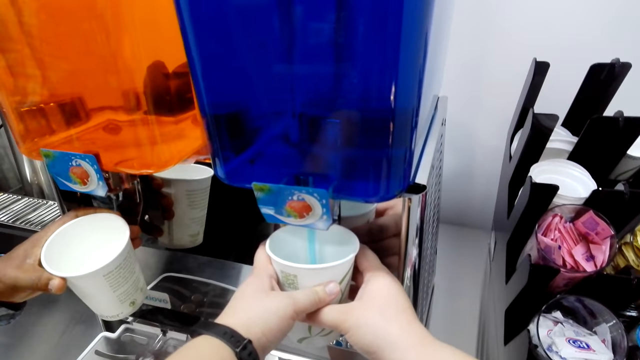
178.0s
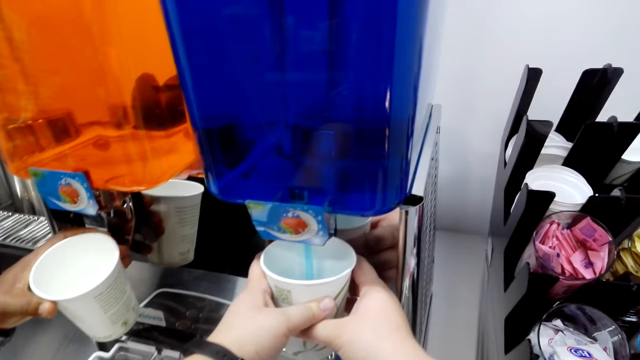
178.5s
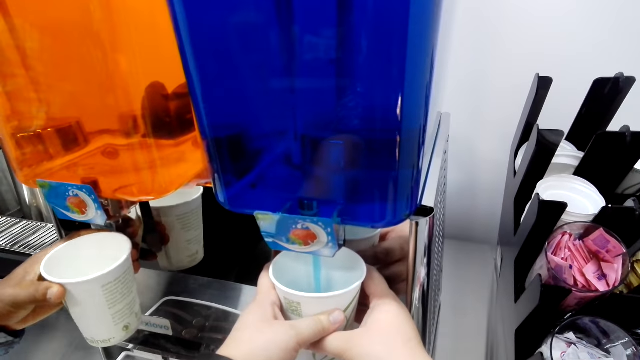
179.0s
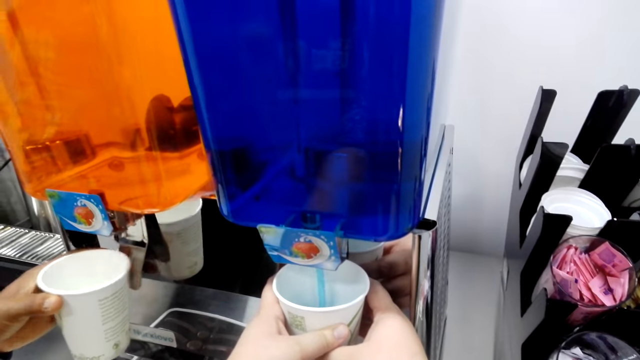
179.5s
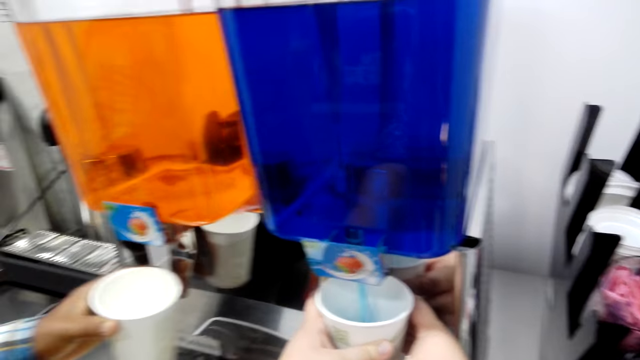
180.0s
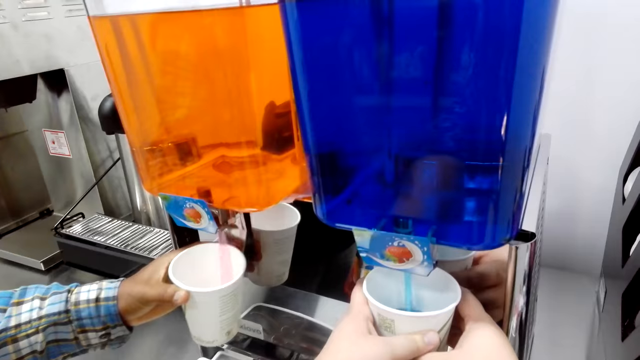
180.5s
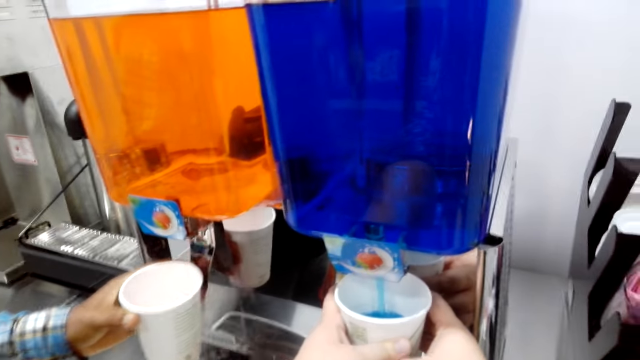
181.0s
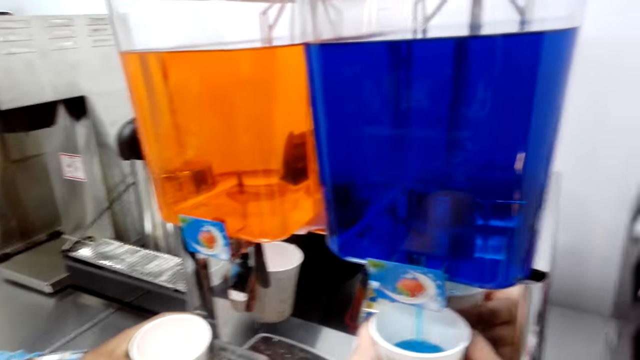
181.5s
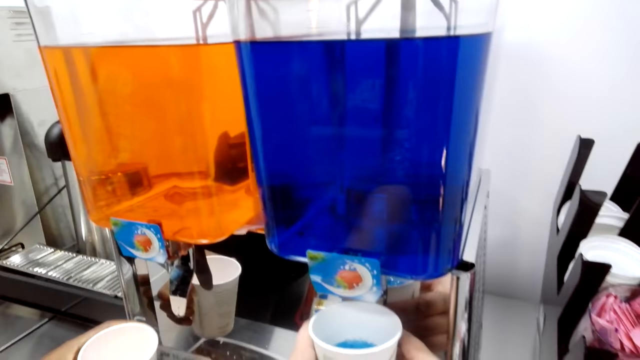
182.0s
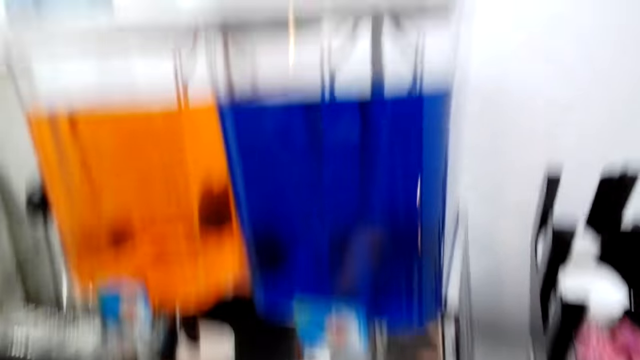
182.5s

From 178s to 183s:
A man fetches something. The camera wearer pours drink in the cup.

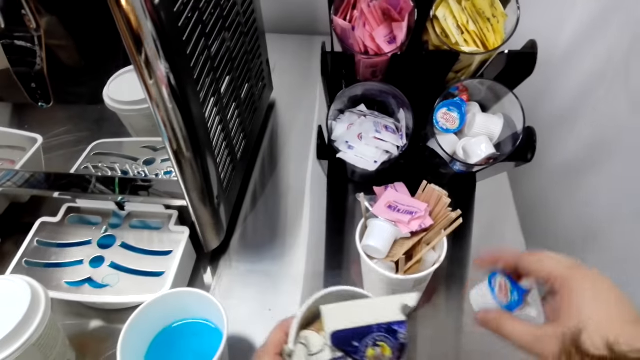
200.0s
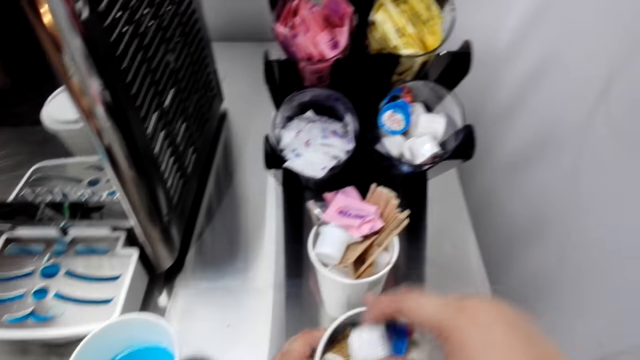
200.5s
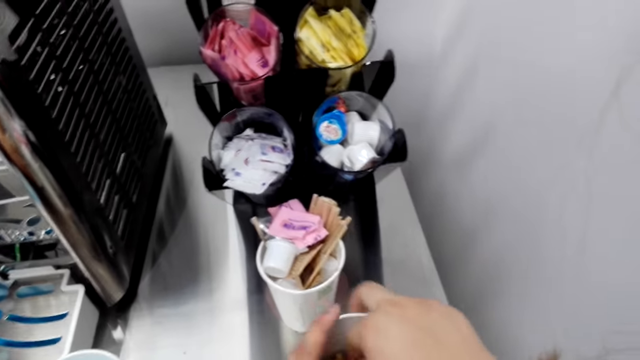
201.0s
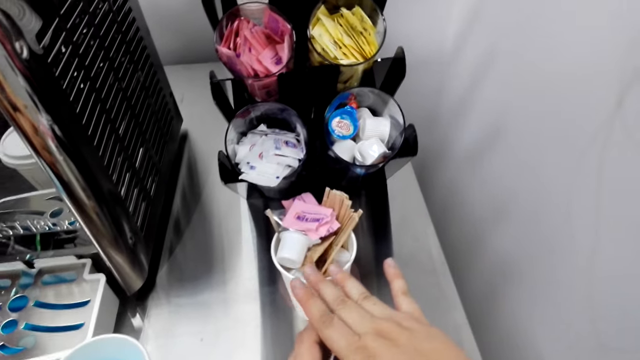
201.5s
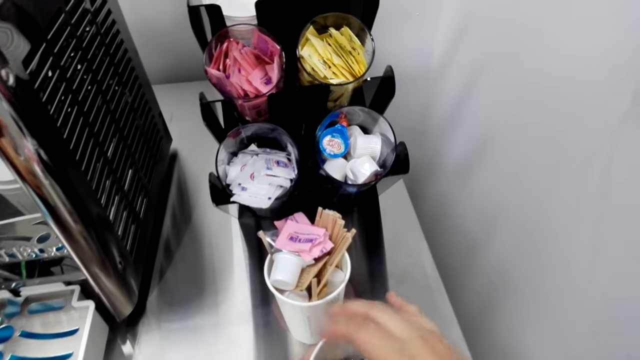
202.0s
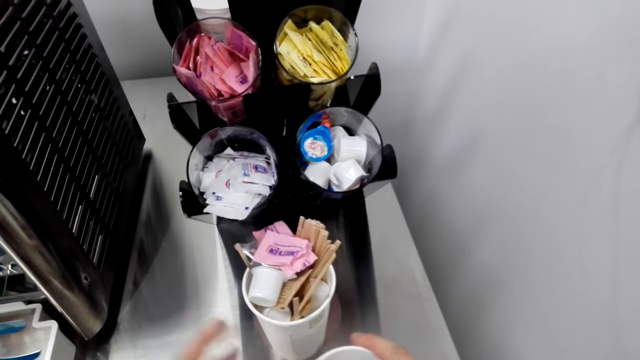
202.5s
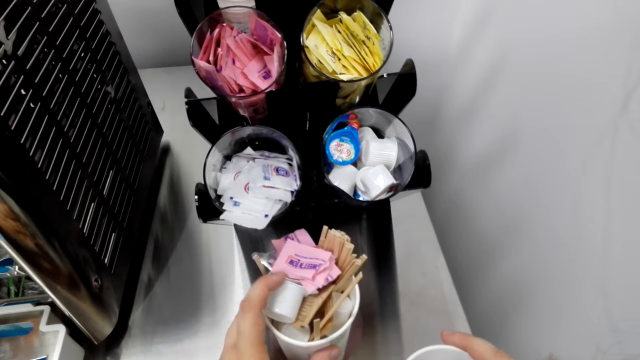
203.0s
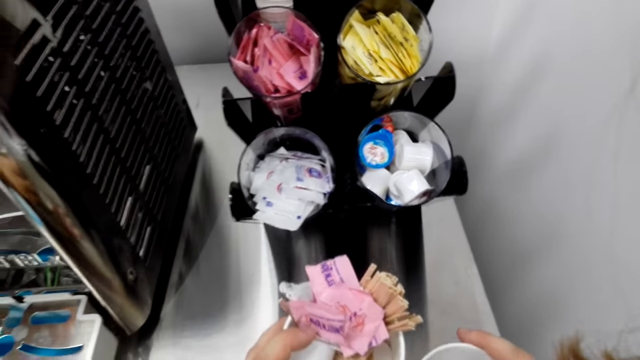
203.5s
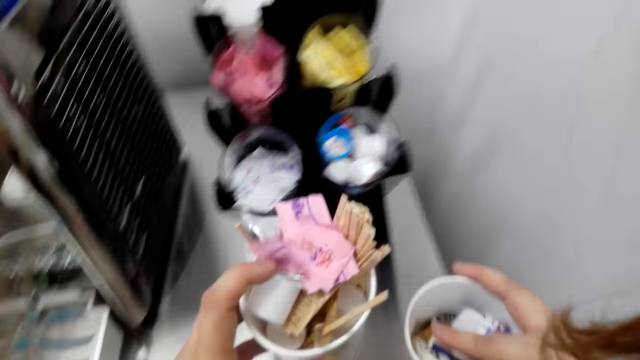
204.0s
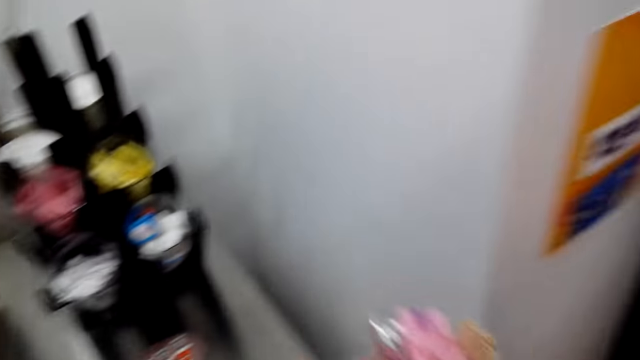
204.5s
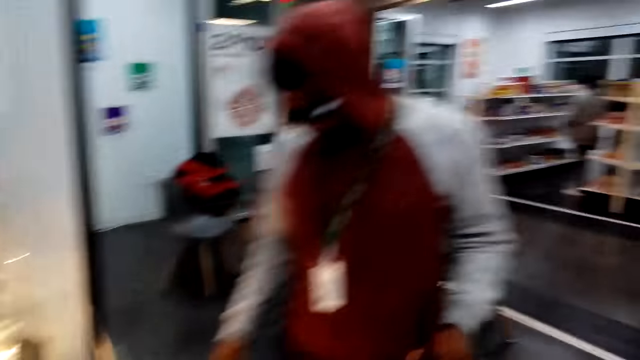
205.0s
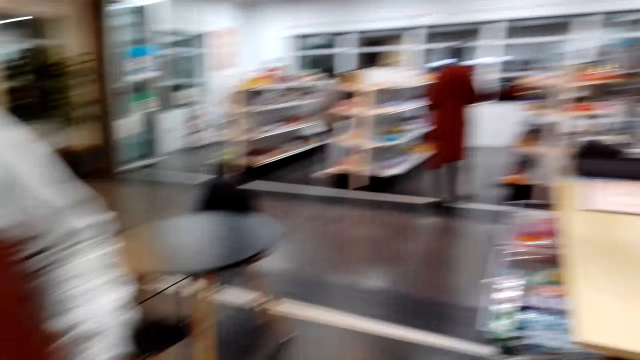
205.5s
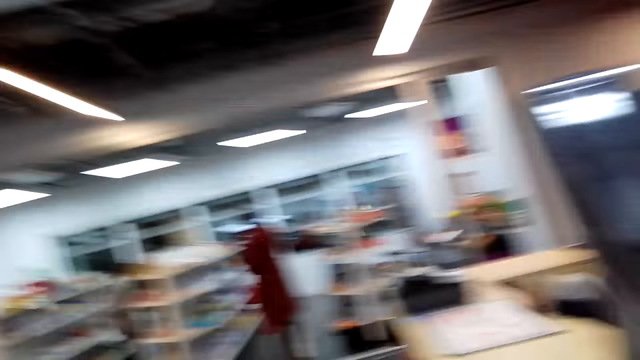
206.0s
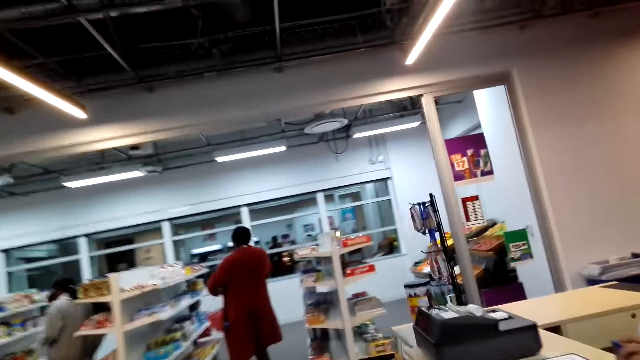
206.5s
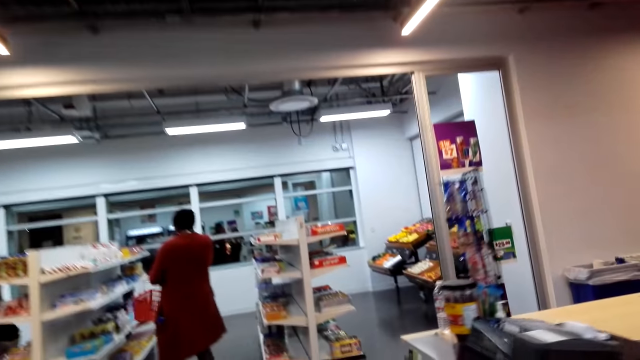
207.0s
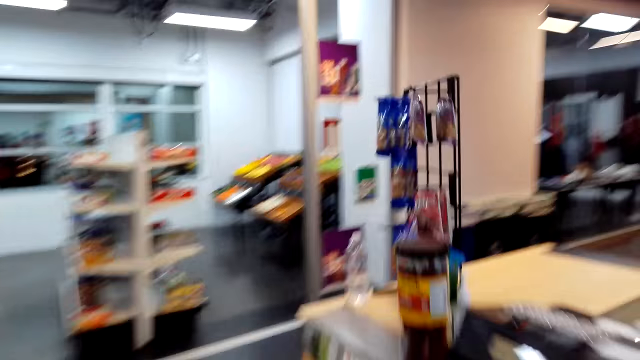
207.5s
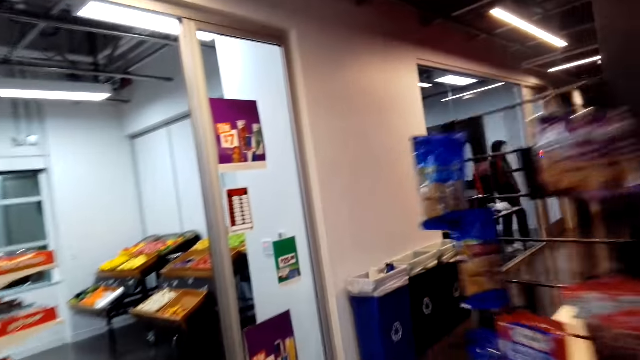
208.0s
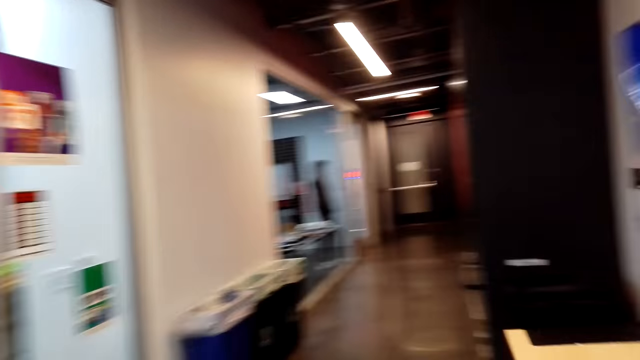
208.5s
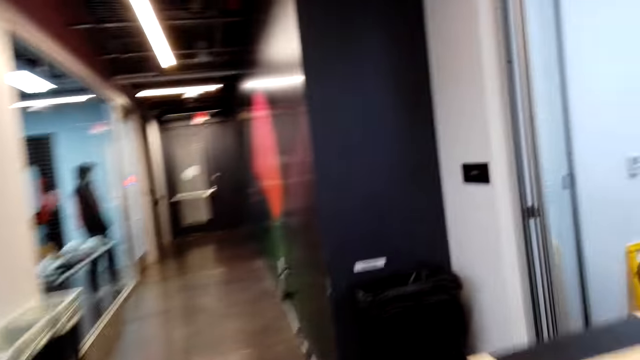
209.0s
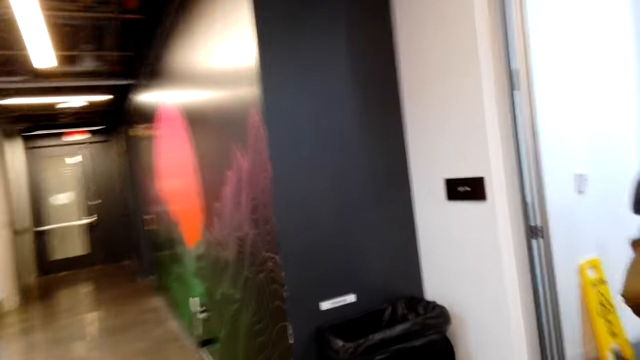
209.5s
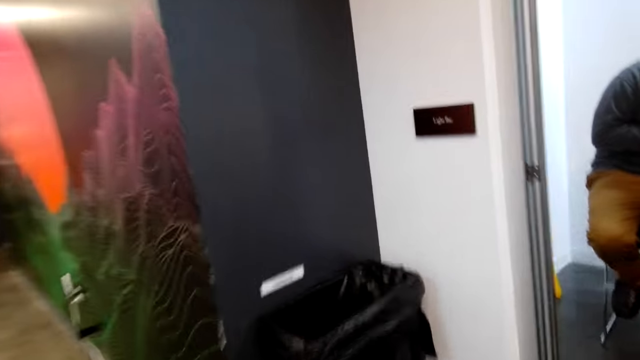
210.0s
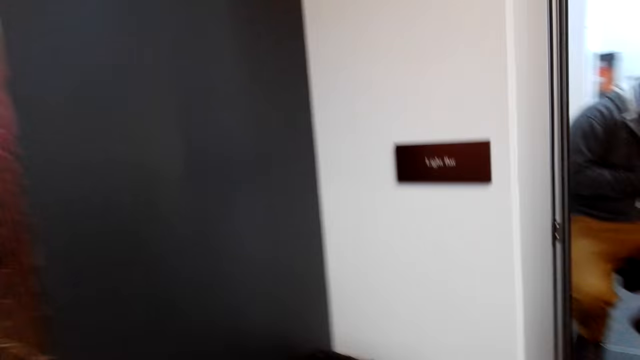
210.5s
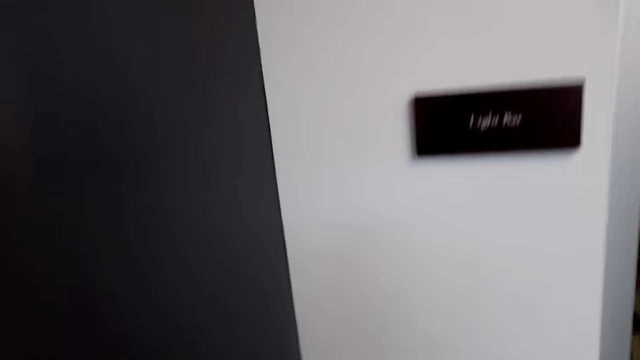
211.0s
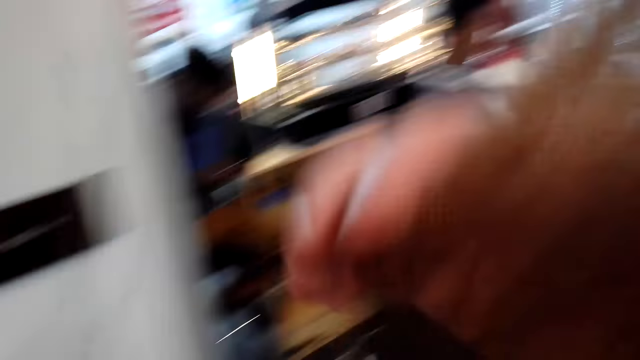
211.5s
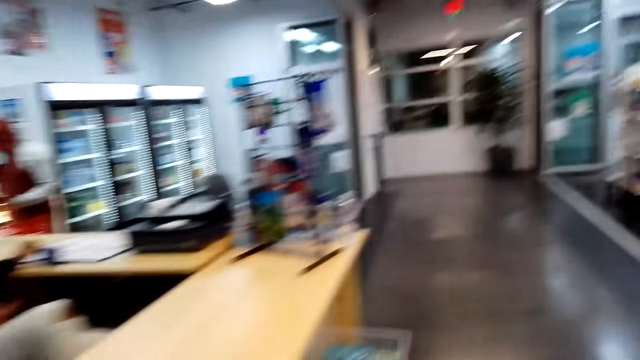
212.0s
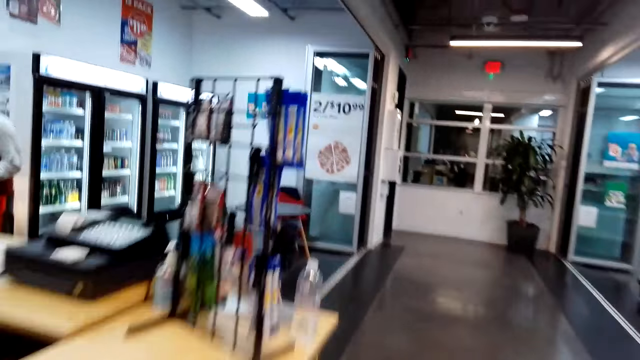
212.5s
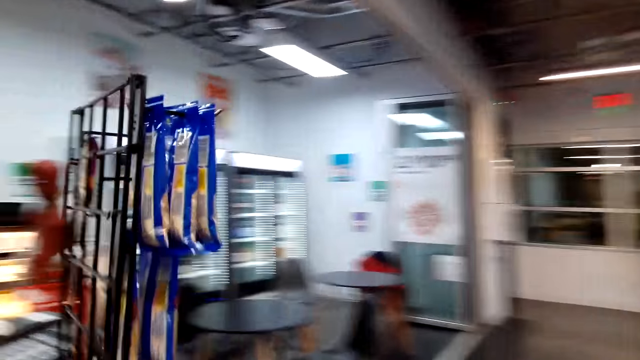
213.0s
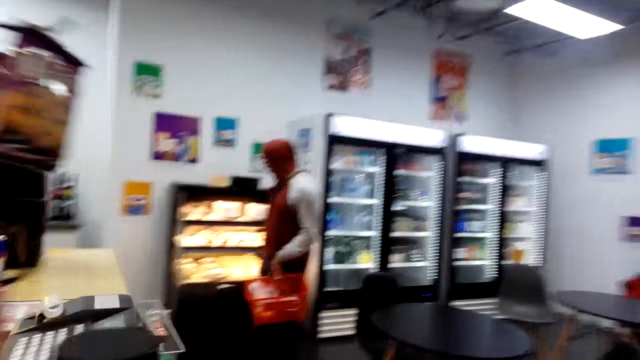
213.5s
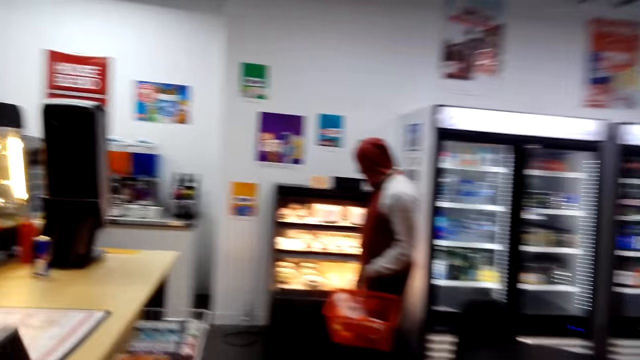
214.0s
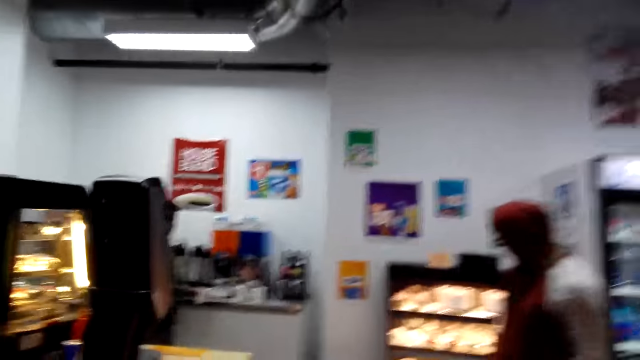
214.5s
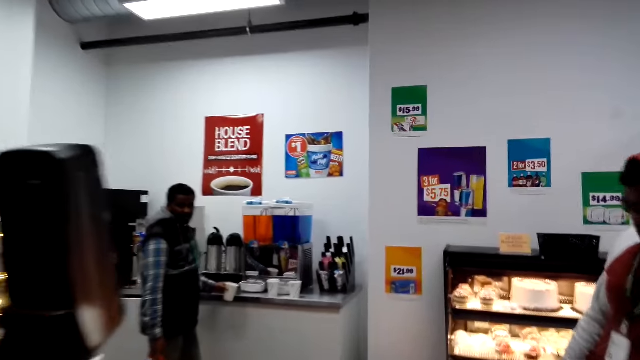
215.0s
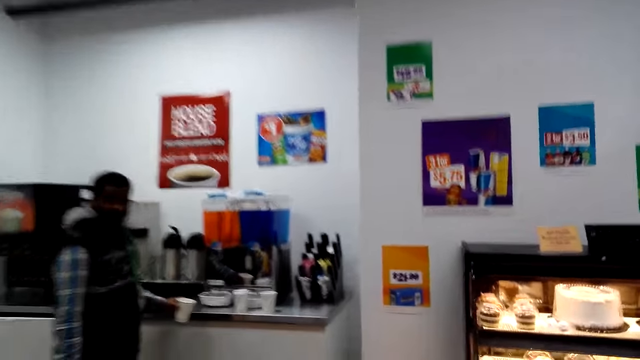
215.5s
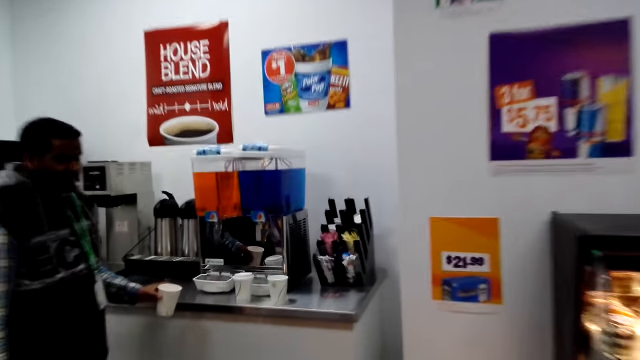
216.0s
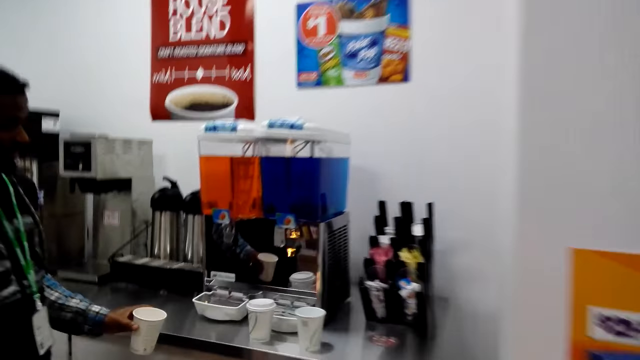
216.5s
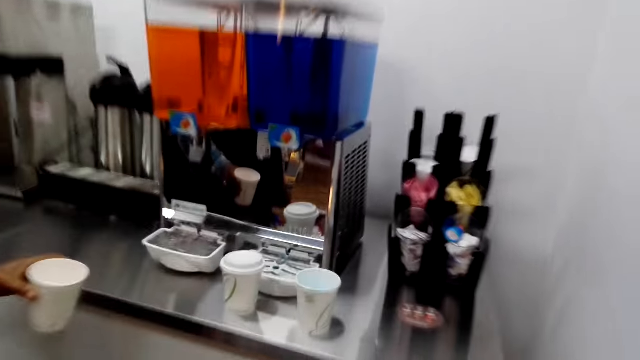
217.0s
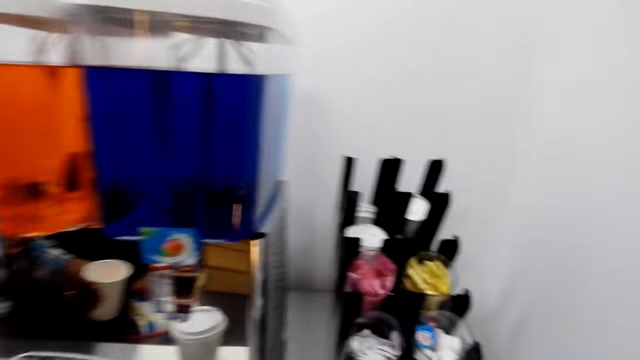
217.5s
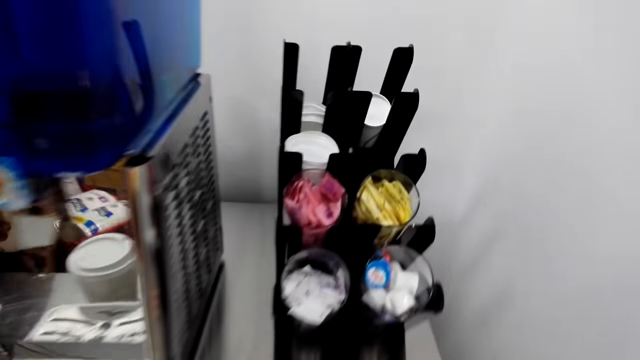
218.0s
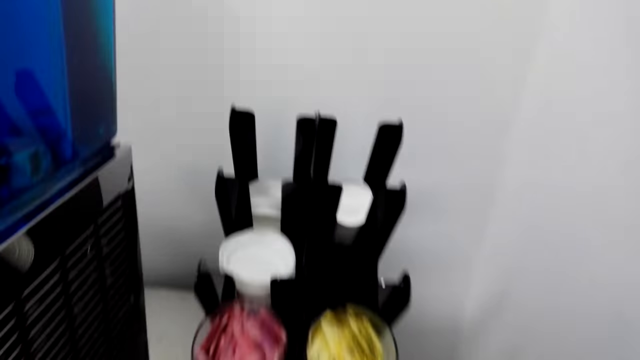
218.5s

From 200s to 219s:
The camera wearer picks up a cup and picks up milk cream. They put the milk cream in the cup. They put the trash in the cup. They pick up the cup. They move around. A man bends down. The man moves around. The camera wearer throws the trash in the dustbin. The man picks up something.
